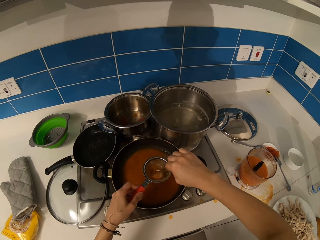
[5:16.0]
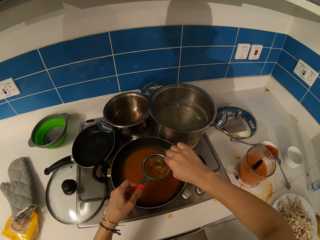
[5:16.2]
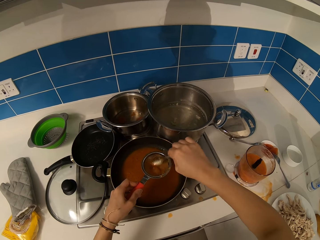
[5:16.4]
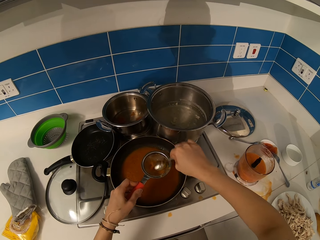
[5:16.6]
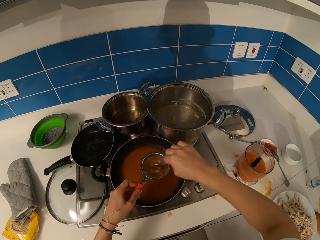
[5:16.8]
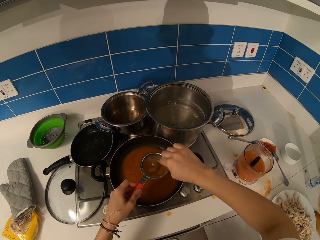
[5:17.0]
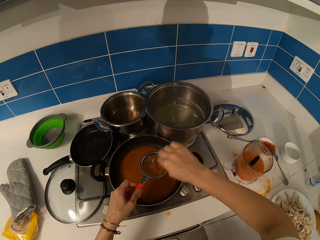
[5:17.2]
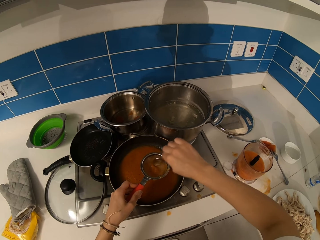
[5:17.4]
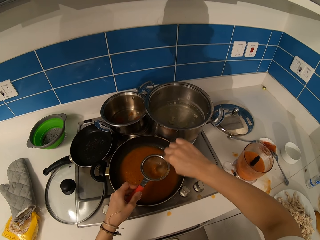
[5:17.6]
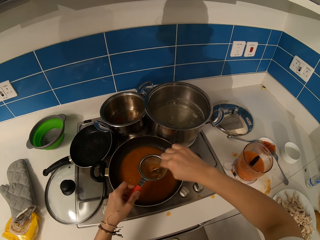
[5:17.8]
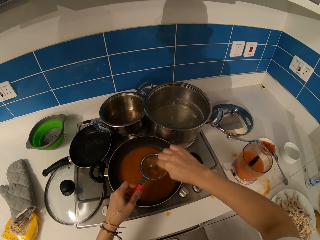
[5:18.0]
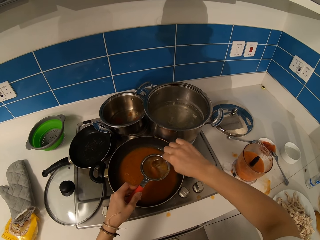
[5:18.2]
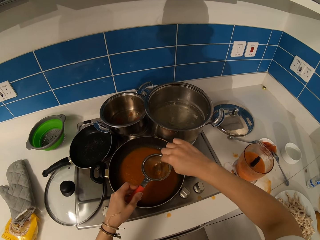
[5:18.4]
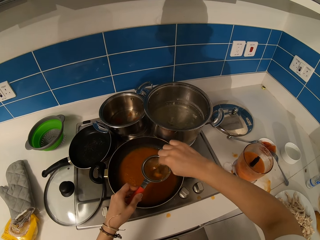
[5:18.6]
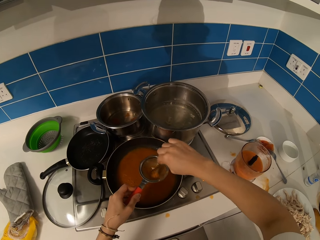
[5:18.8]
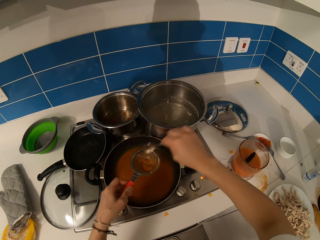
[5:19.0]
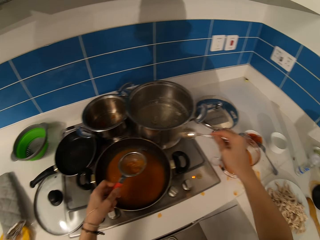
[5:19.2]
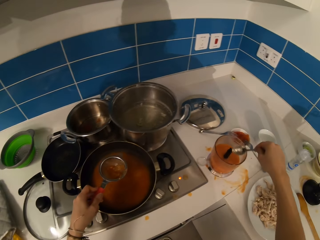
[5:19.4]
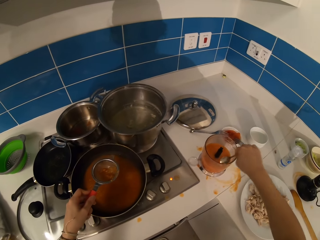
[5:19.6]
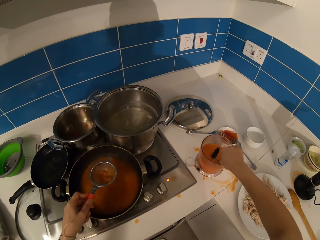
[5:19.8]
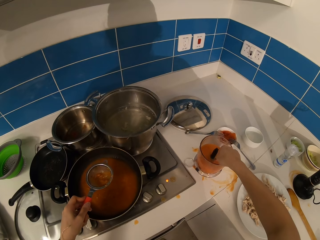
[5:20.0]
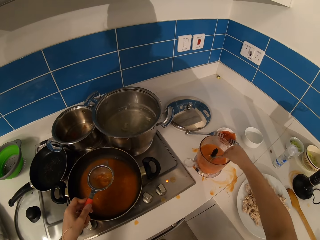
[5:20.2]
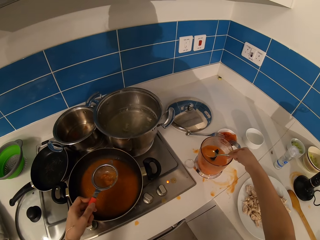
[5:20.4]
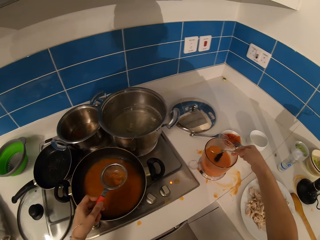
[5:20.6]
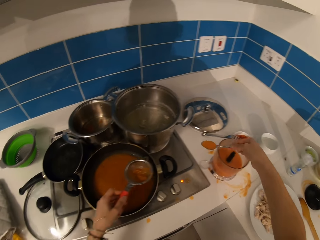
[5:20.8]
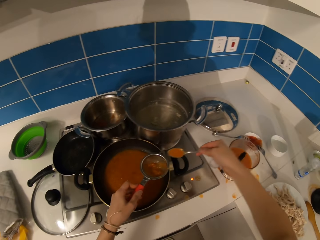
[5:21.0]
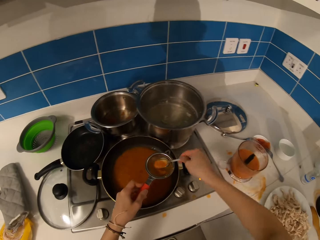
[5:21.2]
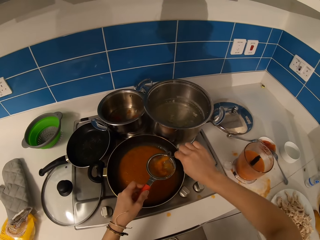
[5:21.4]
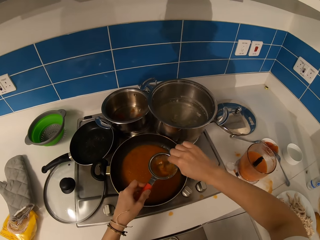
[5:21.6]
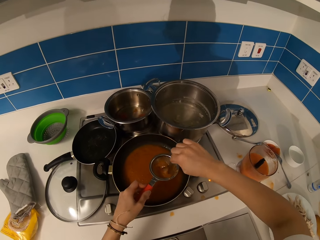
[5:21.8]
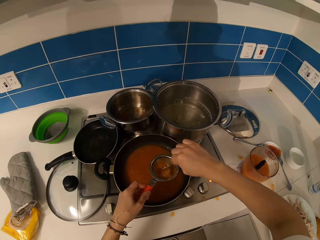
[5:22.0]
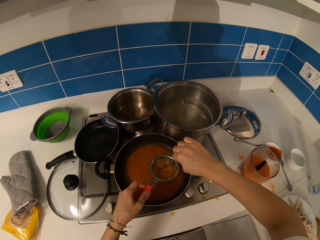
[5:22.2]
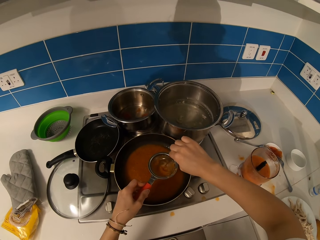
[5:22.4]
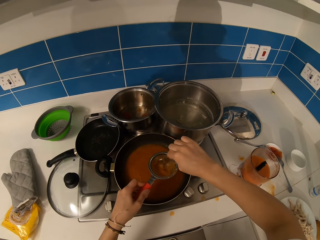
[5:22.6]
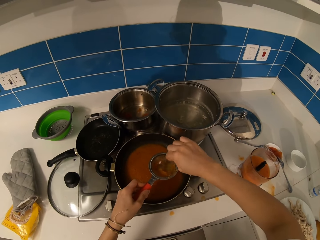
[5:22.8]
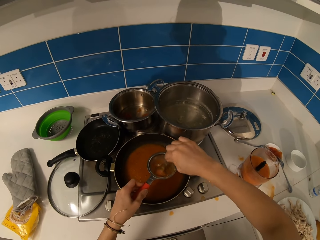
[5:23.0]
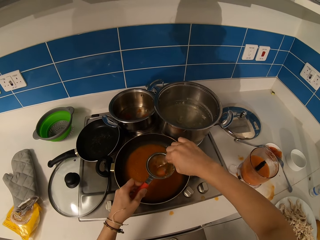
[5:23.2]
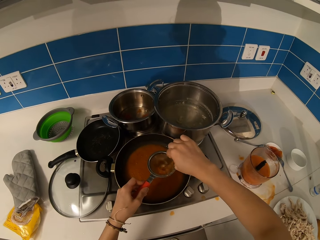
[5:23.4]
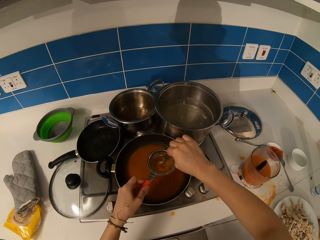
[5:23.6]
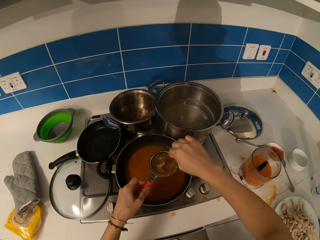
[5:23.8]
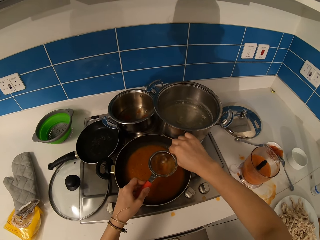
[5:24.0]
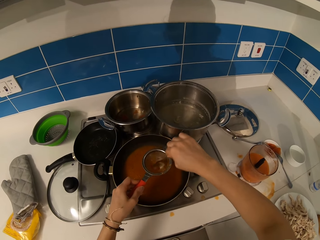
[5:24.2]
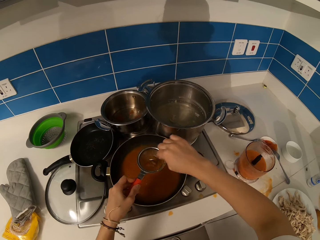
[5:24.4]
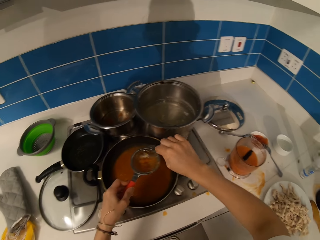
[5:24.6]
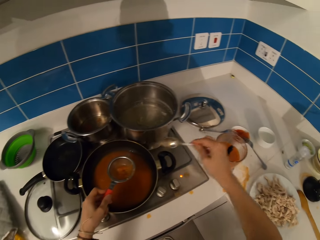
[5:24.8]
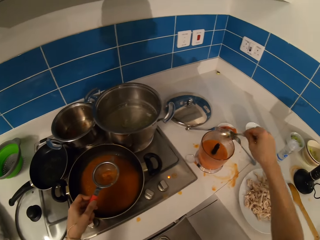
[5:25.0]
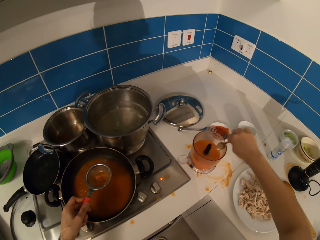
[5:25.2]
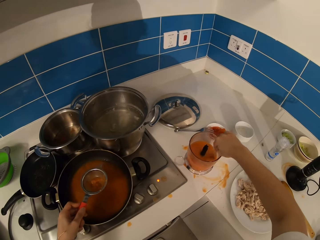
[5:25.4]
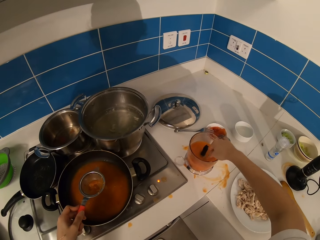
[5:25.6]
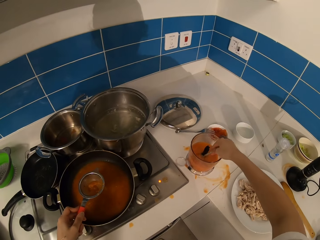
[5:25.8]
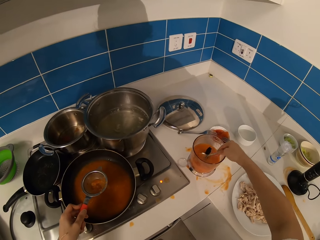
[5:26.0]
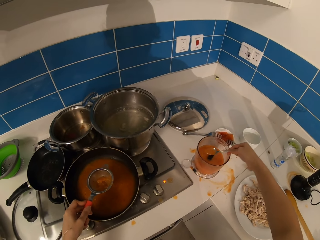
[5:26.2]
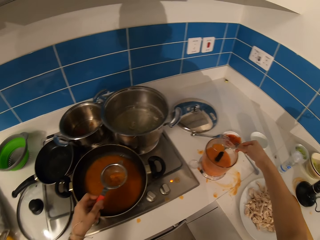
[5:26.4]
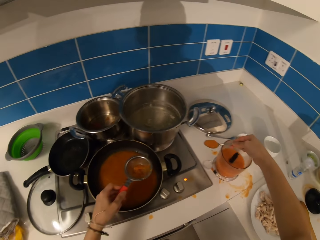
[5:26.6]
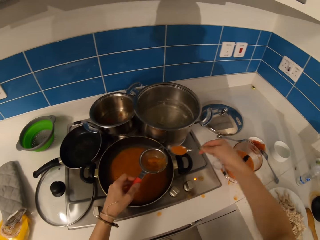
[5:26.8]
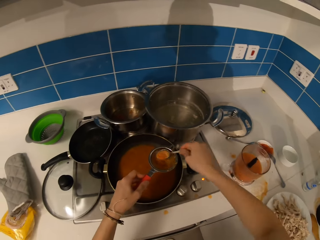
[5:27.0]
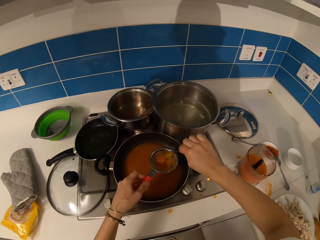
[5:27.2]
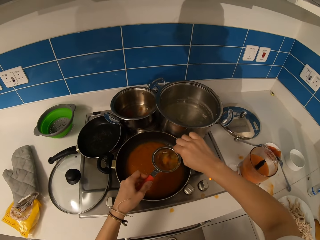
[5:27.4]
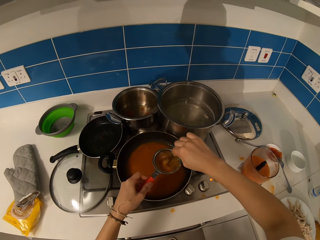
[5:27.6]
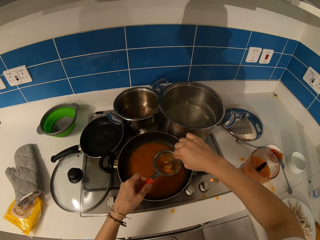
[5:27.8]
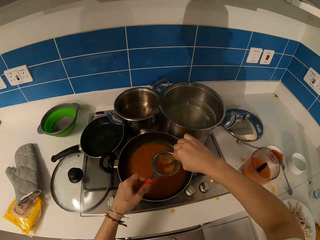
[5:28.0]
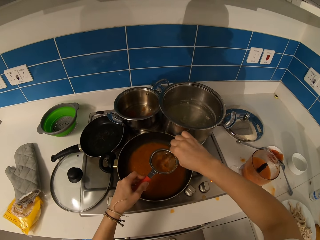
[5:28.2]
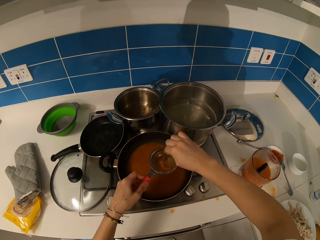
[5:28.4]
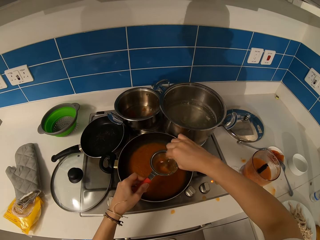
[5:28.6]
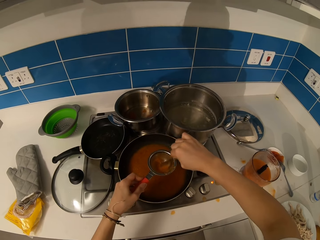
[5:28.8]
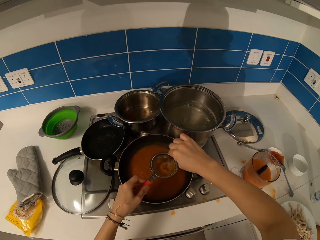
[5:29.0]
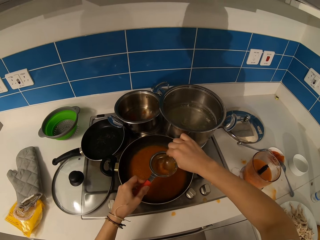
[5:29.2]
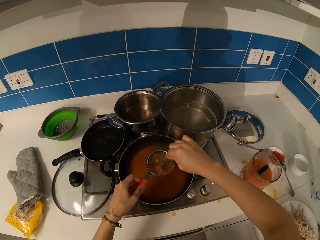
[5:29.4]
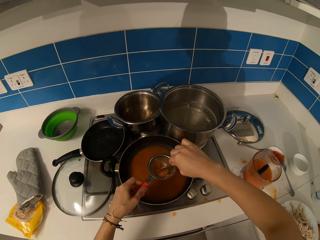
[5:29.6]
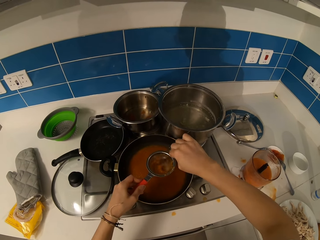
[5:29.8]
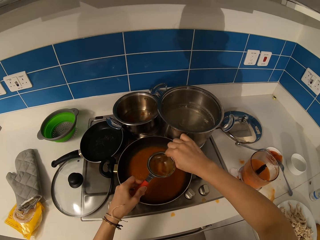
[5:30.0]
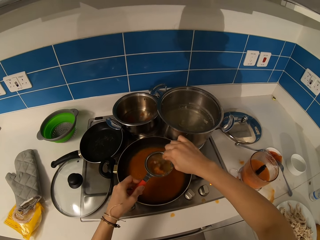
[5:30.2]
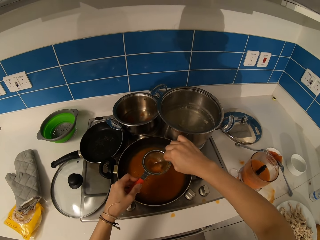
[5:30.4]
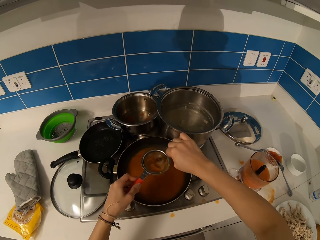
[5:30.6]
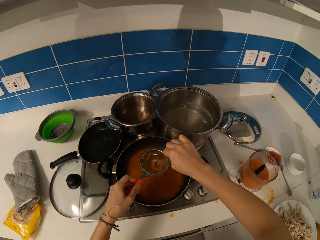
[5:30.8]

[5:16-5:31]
The camera wearer scoops the mixture in the blender. They put the mixture in the sieve. They sieve the mixture. They scoop the mixture in the blender. They put the mixture in the sieve. They sieve something. They stir the mixture.

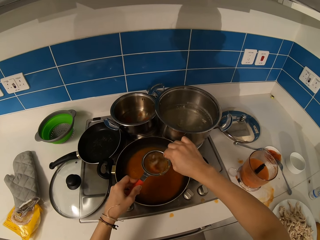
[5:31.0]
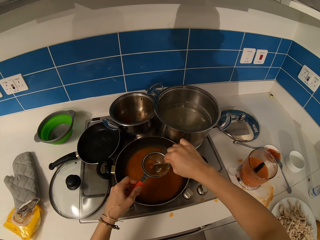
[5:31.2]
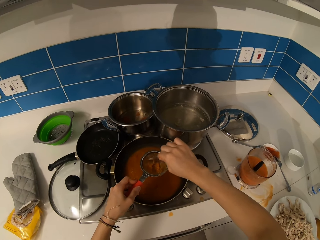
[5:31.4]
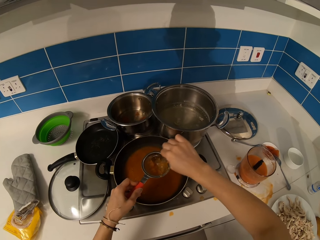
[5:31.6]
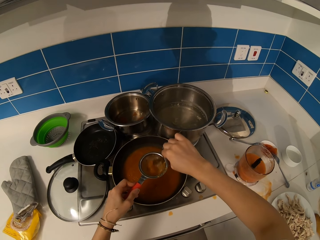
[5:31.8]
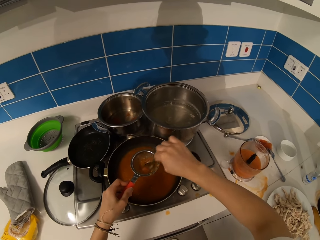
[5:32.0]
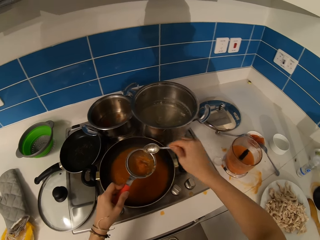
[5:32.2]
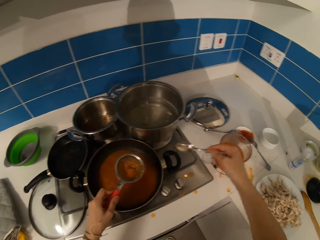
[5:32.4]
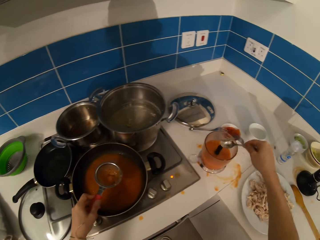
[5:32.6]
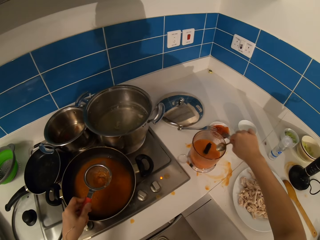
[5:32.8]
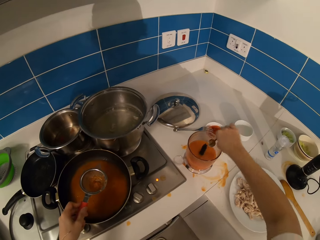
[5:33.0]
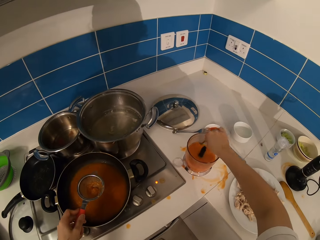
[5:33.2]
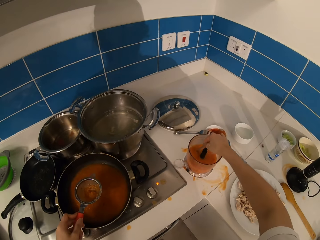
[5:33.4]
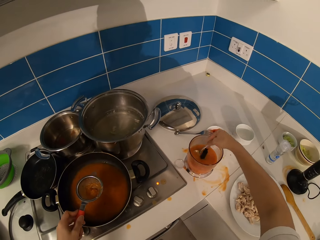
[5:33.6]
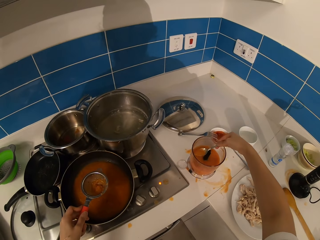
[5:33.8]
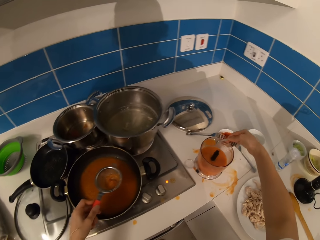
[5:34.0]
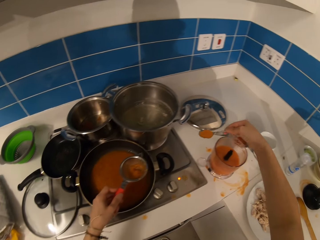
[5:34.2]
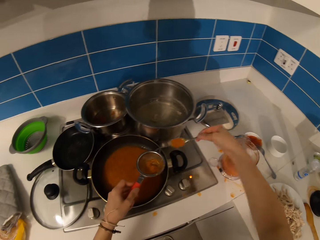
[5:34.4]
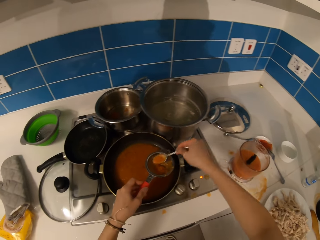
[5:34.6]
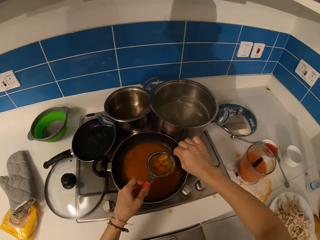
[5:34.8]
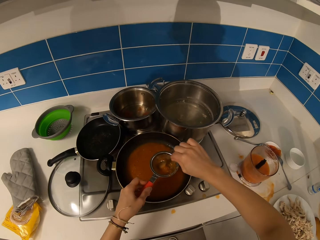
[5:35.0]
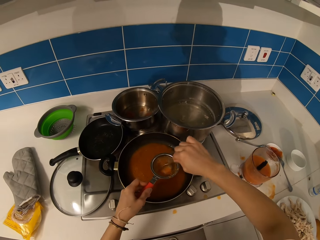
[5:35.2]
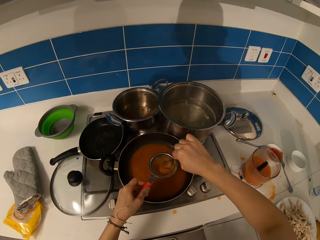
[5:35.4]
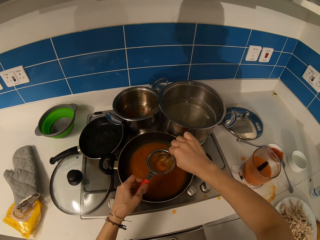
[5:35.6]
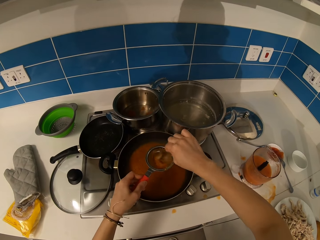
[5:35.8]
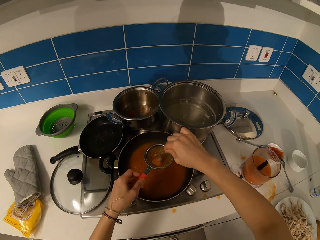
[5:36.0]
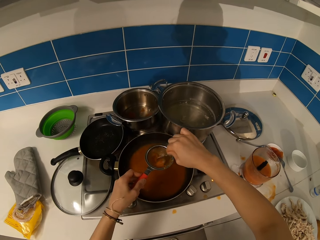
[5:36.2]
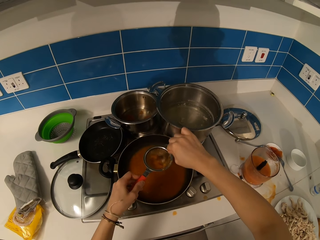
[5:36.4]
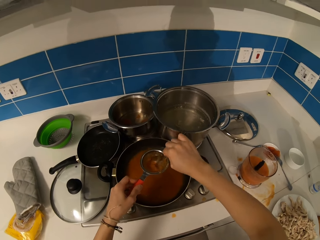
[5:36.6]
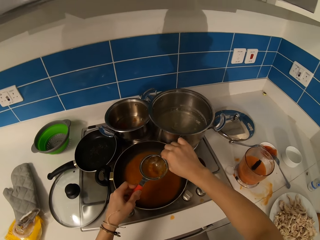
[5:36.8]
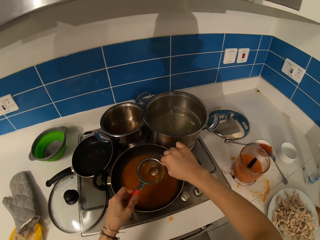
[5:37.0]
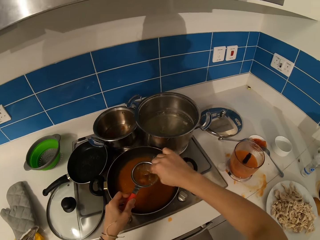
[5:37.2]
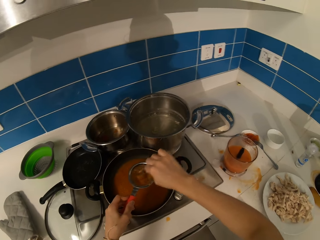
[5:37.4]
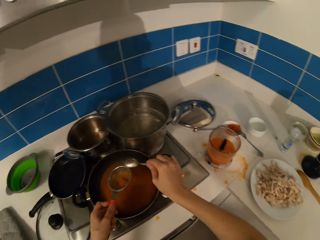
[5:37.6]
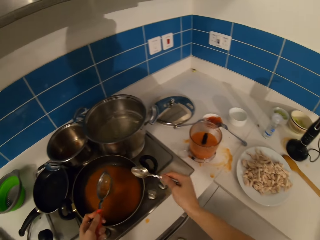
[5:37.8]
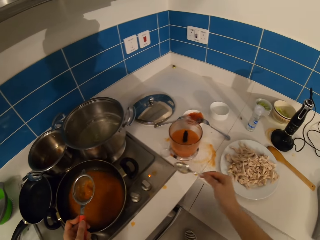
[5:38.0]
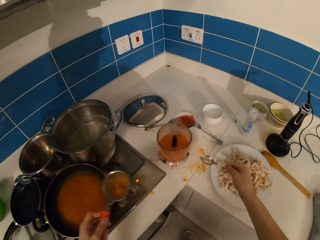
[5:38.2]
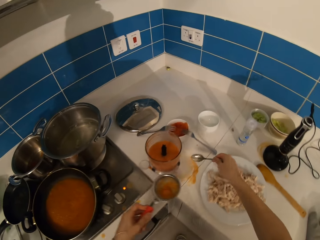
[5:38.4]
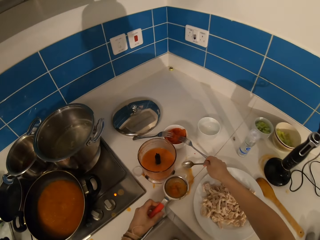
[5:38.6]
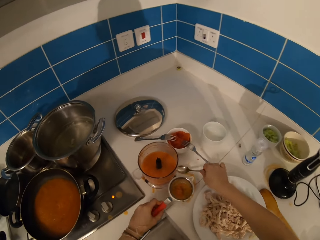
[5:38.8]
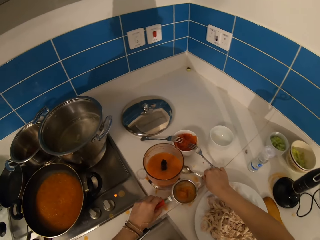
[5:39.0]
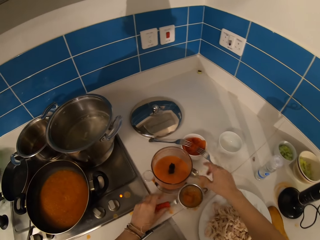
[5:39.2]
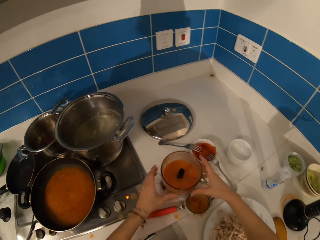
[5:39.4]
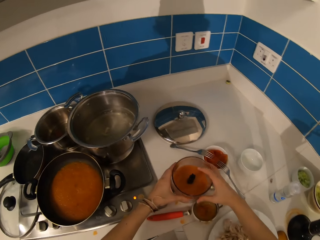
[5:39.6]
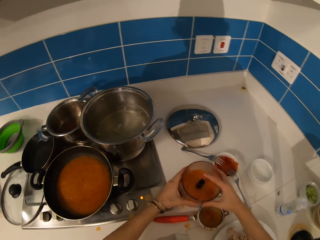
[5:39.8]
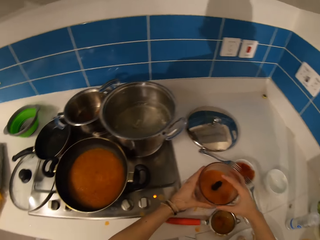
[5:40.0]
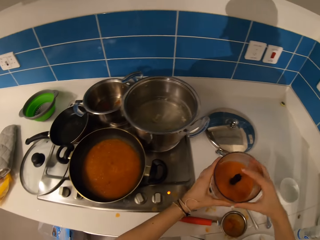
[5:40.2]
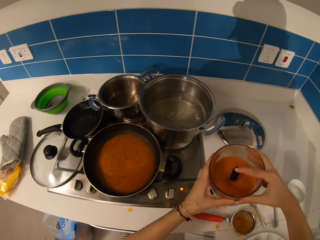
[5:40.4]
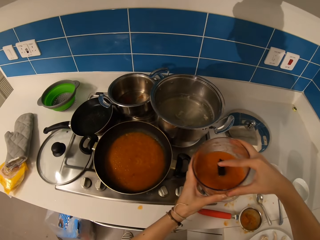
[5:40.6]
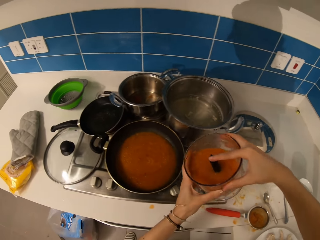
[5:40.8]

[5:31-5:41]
The camera wearer scoops the mixture in the blender. They put the mixture in the sieve. They sieve something. They put the sieve and the spoon on the table. They lift the jug.
